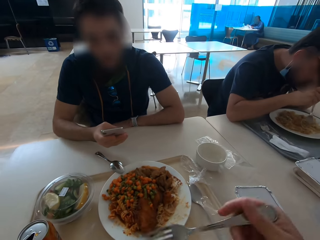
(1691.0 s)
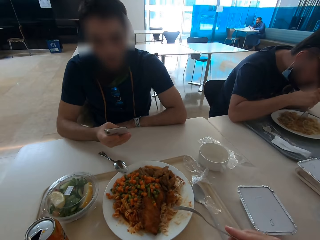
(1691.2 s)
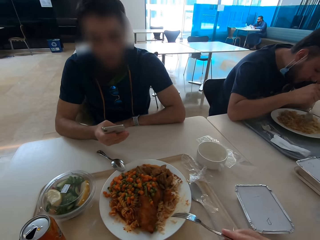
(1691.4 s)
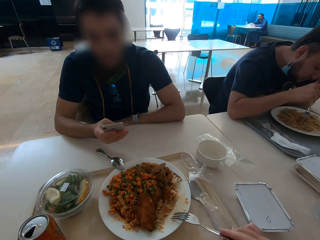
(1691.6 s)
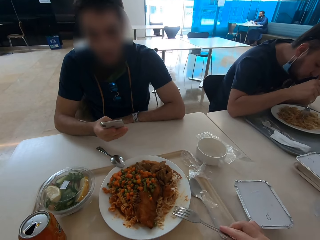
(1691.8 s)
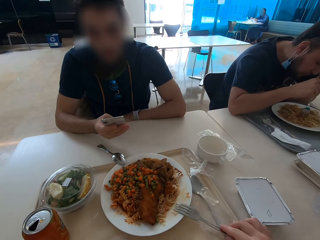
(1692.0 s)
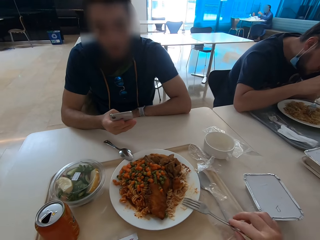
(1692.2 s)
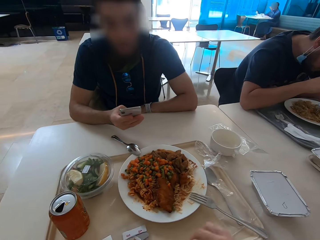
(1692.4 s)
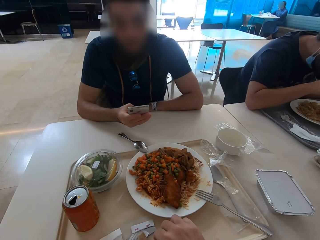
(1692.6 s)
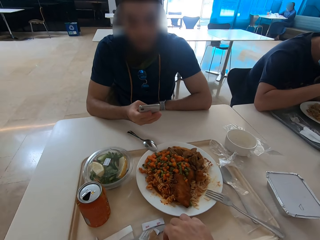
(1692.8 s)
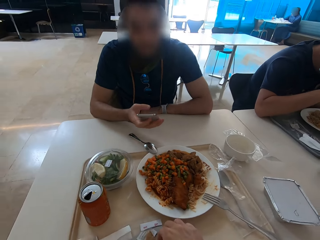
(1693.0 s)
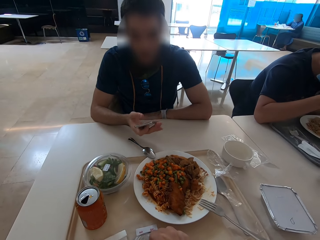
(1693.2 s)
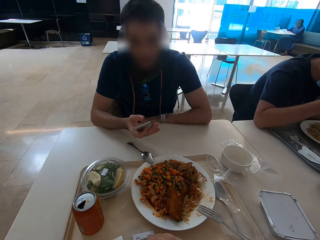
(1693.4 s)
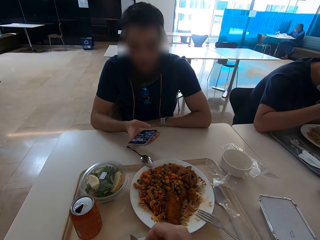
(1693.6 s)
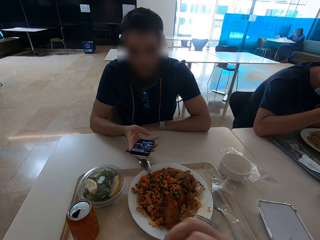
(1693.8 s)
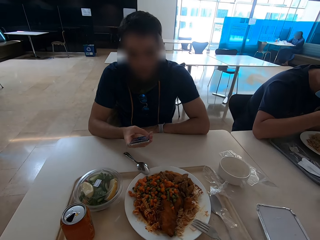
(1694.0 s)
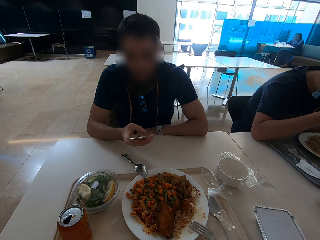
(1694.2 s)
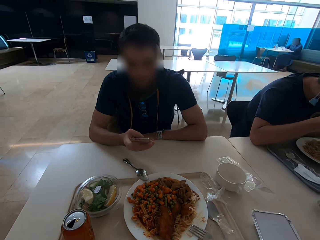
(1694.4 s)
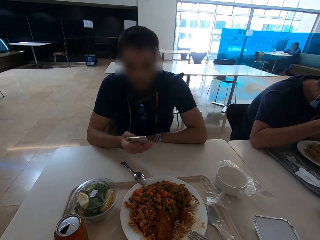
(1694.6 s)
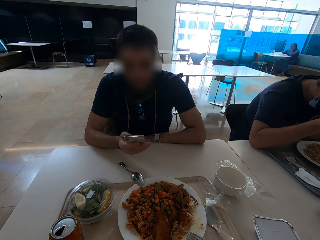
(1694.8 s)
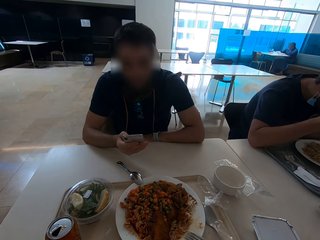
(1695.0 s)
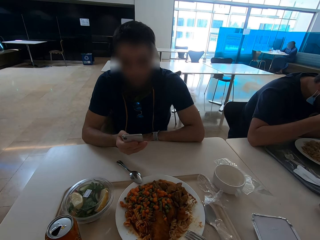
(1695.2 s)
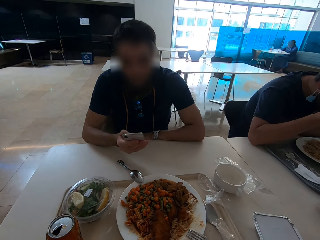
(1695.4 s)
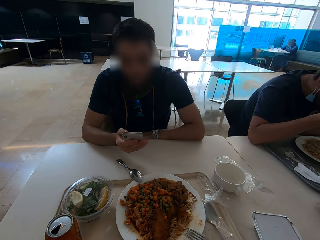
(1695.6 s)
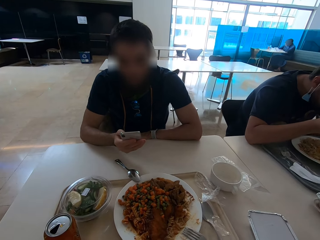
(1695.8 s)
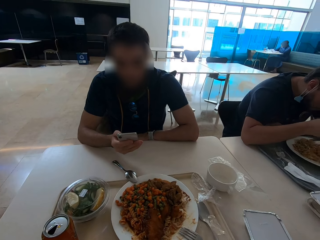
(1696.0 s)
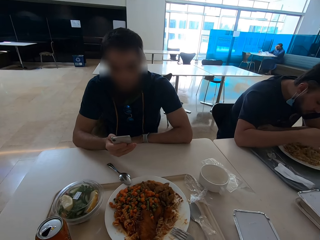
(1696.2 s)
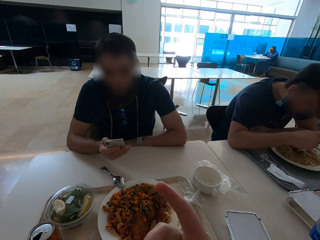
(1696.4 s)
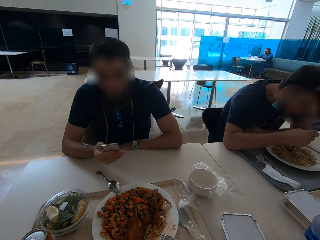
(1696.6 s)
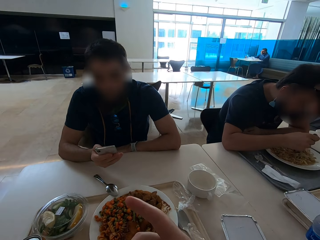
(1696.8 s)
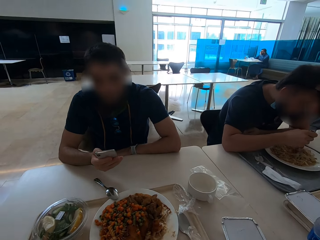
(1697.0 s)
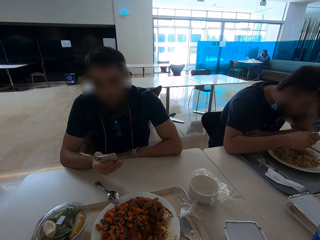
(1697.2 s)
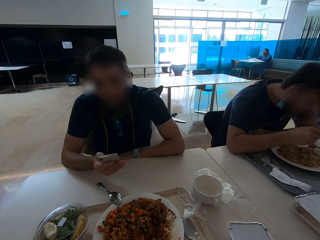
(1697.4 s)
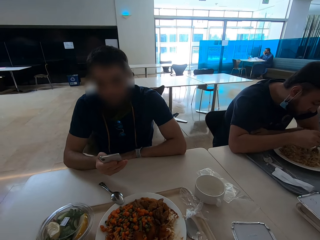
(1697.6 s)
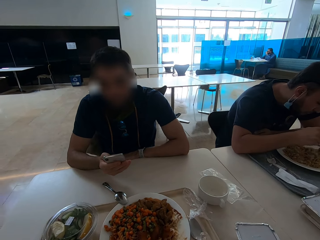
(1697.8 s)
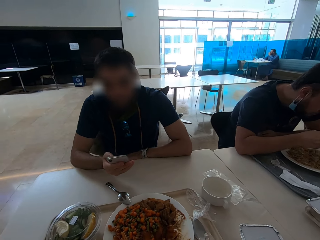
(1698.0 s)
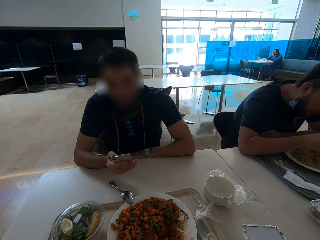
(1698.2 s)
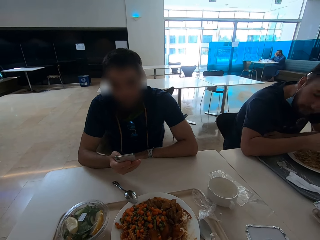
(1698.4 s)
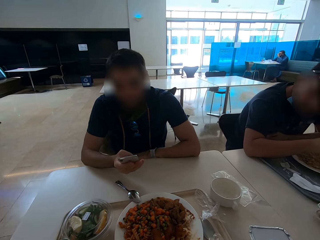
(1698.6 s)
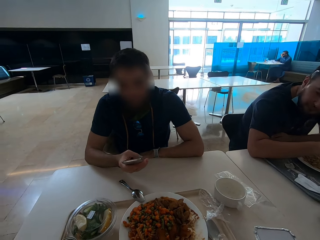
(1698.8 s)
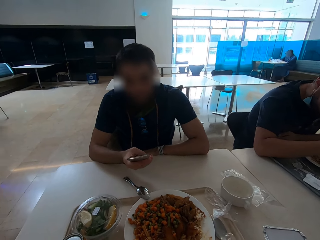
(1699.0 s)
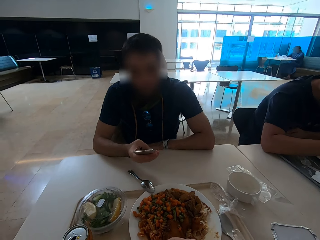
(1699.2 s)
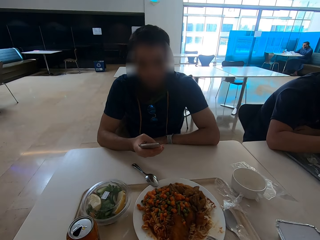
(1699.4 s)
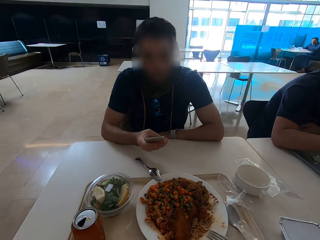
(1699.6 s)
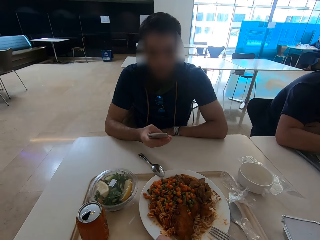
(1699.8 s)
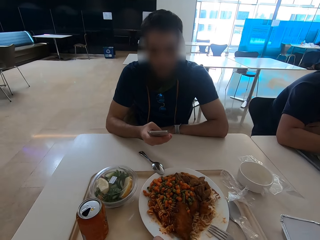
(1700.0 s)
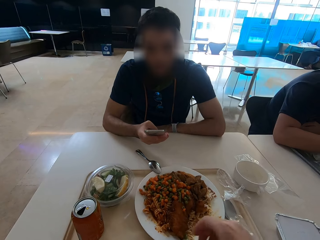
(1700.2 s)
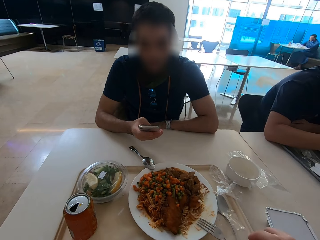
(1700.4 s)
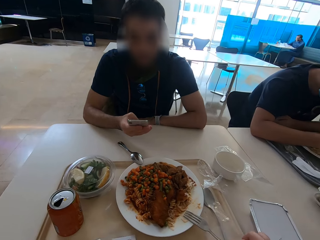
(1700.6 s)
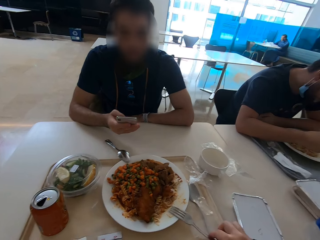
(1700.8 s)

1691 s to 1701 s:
The camera wearer puts the fork on the plate. They eat a tortilla. They speak with gestures. They look at a person.

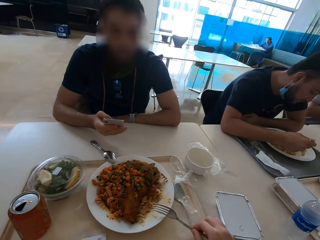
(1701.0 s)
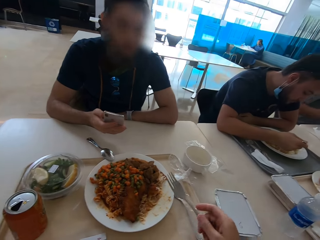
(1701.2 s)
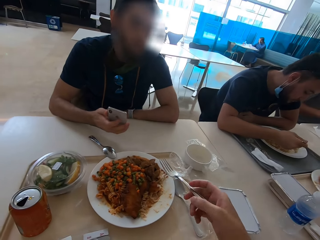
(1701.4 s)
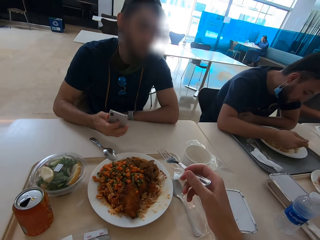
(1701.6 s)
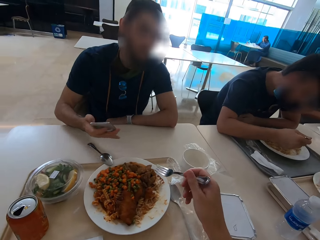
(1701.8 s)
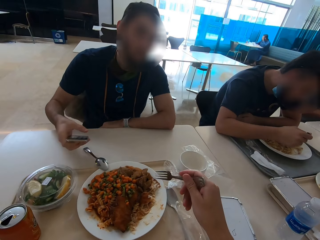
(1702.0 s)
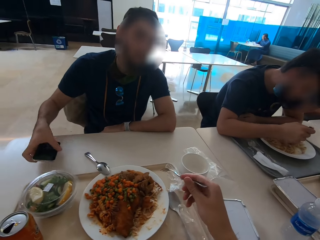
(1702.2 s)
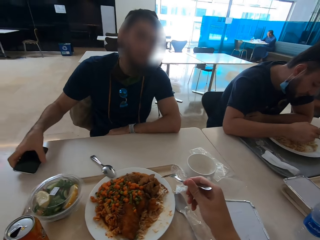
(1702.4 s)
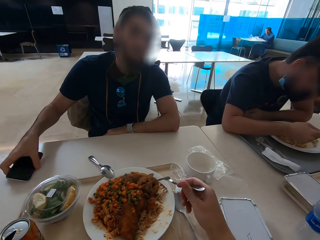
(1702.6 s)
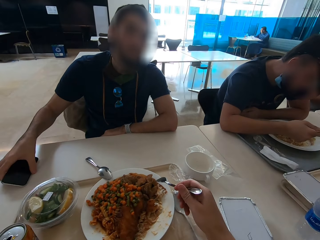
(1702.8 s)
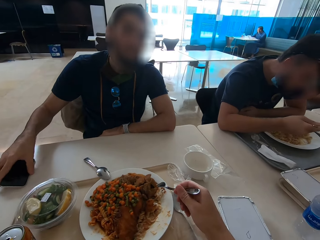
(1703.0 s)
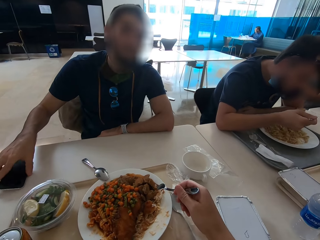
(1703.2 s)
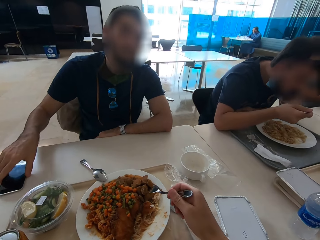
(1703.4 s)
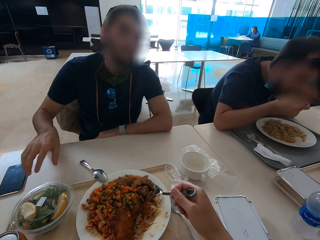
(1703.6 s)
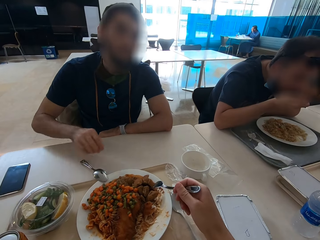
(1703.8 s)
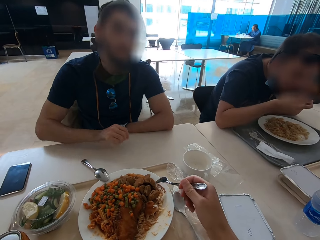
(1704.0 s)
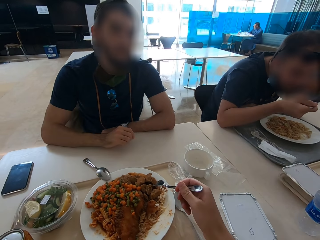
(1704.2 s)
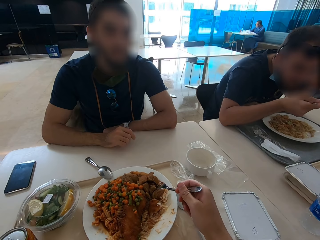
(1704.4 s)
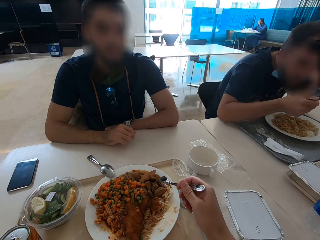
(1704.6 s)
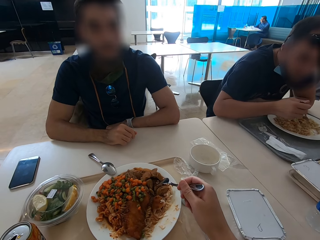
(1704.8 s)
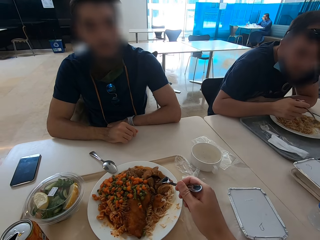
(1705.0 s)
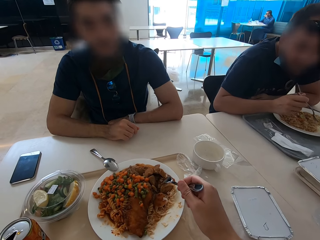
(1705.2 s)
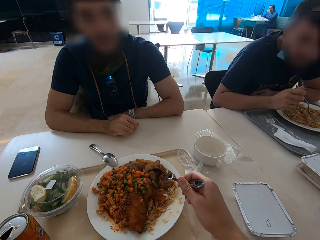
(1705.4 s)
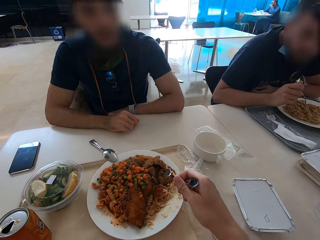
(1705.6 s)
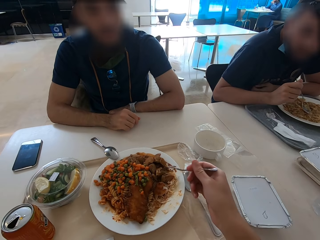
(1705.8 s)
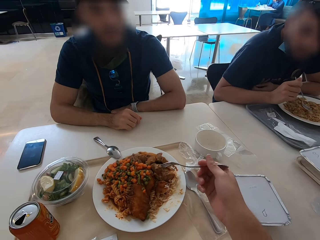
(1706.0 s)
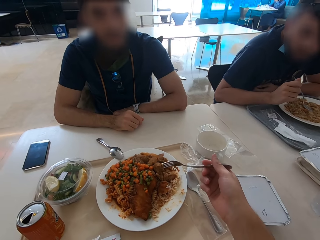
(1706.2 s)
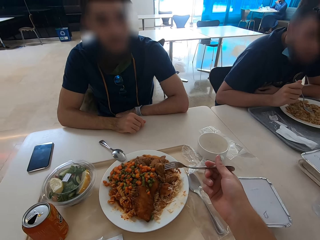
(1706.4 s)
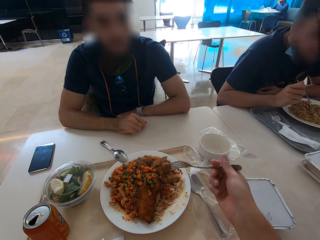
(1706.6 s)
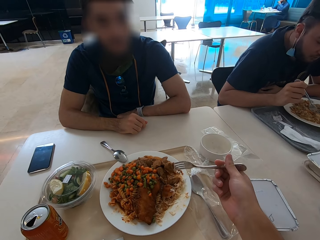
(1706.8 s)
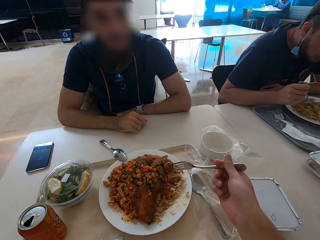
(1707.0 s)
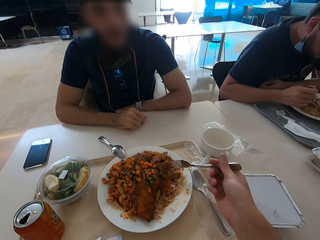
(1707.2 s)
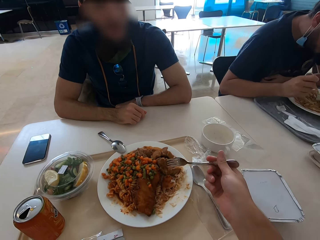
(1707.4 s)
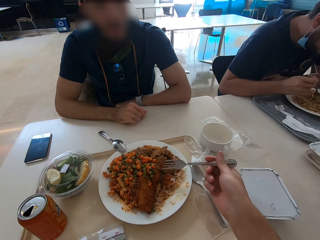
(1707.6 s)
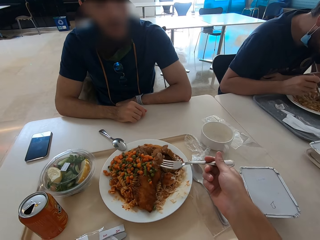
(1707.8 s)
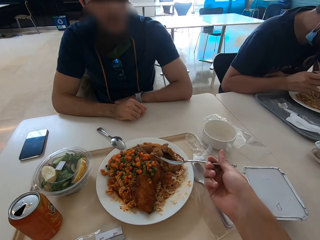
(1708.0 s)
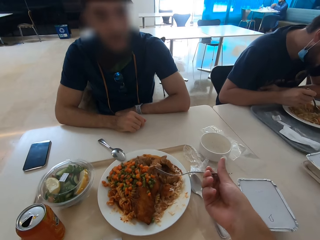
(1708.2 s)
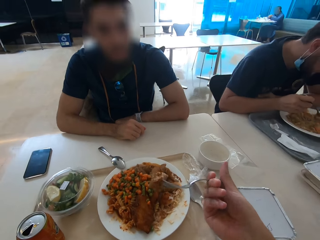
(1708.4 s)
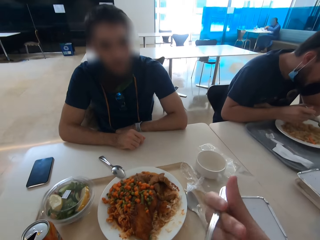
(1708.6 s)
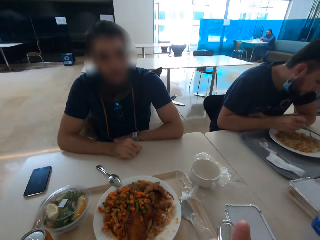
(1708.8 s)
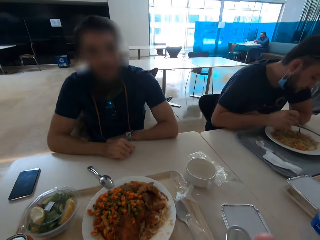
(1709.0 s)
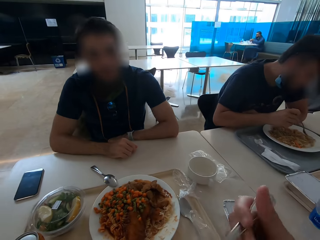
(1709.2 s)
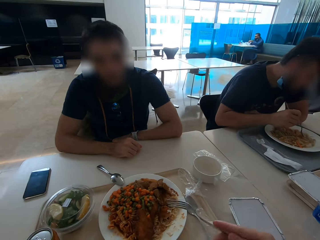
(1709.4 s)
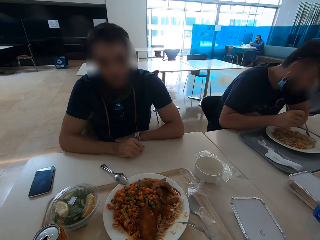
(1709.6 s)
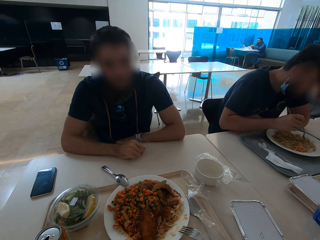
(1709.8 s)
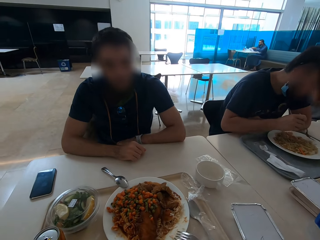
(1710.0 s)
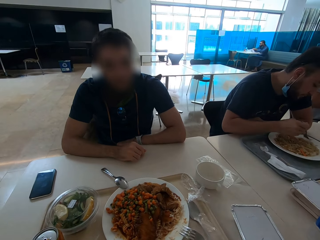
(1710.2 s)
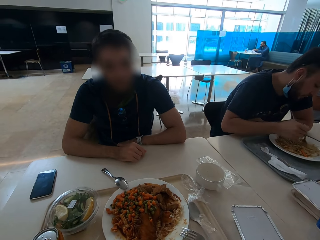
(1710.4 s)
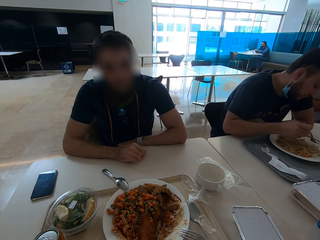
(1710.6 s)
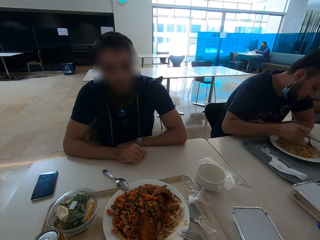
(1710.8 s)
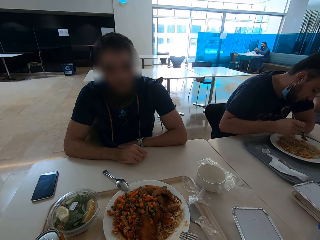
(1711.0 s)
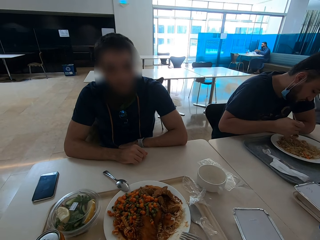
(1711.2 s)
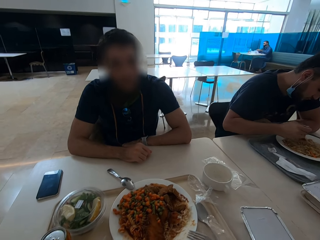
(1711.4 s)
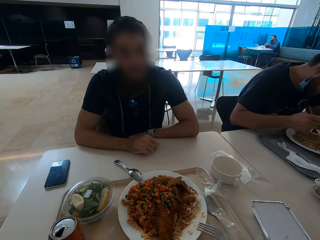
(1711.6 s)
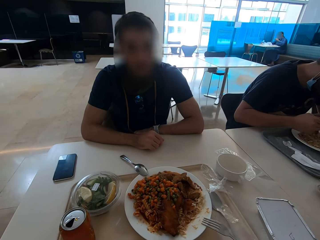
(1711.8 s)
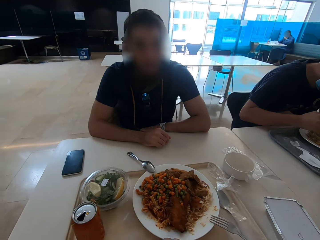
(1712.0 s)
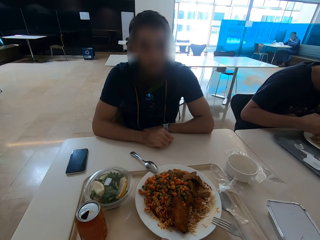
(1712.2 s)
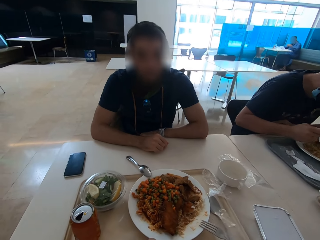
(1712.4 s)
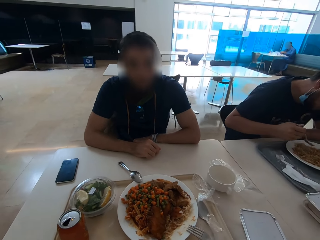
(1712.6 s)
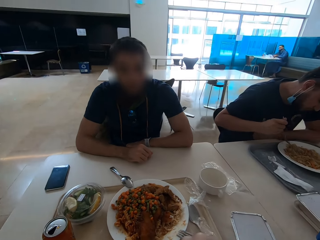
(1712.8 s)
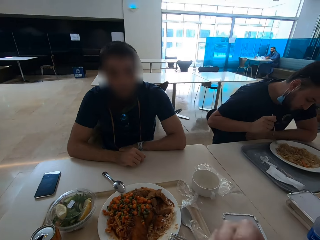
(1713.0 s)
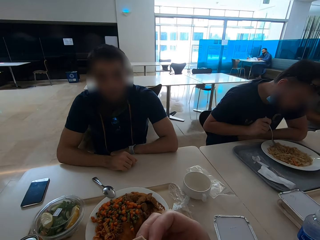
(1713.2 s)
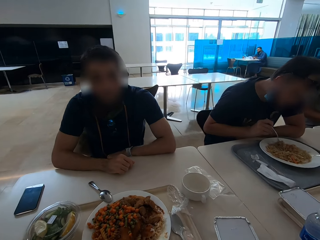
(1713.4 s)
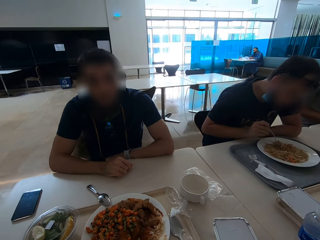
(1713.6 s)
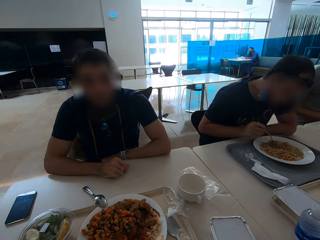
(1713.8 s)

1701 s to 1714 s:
The camera wearer picks up the fork. A man puts the phone on the table. The camera wearer eats. They put the fork on the plate.
